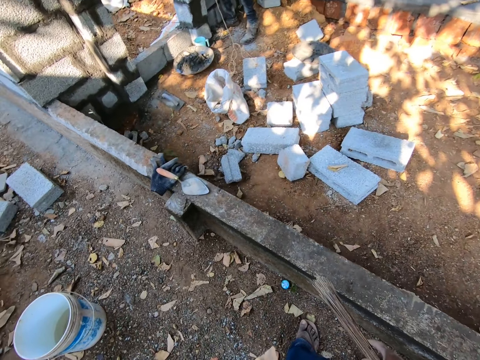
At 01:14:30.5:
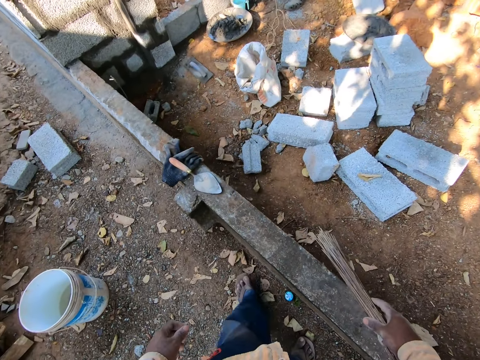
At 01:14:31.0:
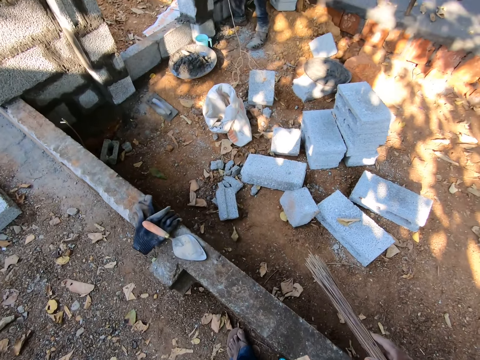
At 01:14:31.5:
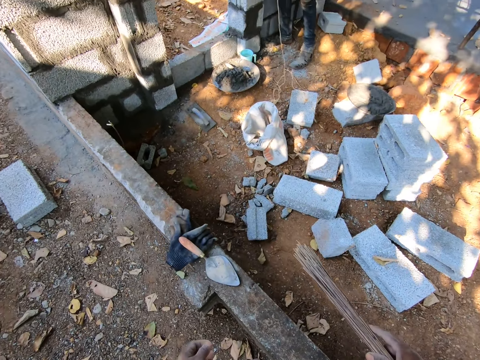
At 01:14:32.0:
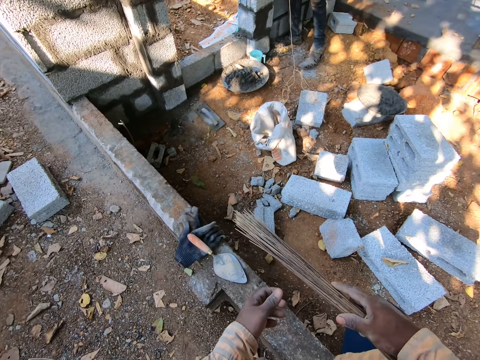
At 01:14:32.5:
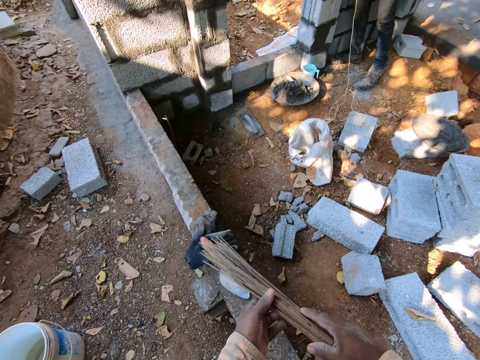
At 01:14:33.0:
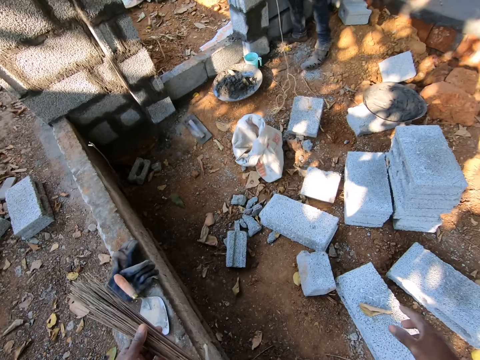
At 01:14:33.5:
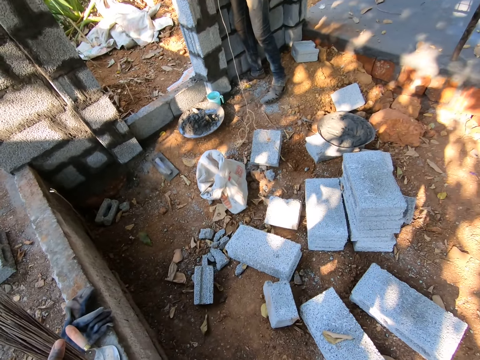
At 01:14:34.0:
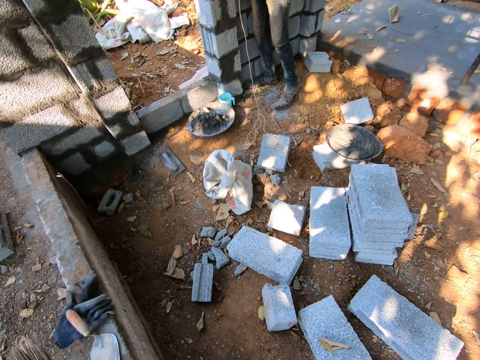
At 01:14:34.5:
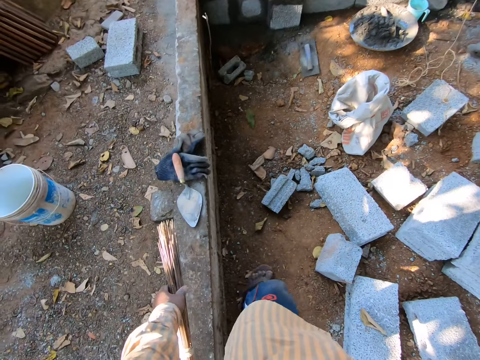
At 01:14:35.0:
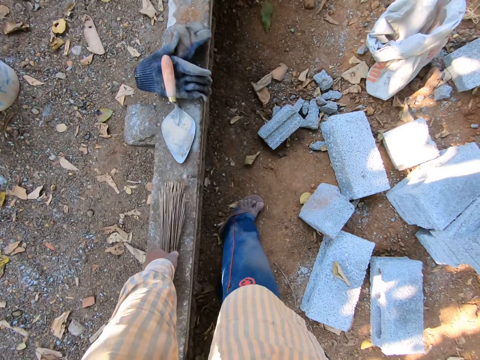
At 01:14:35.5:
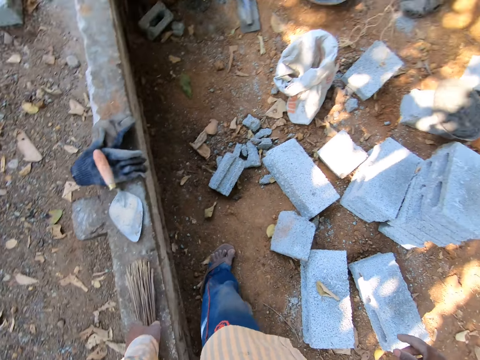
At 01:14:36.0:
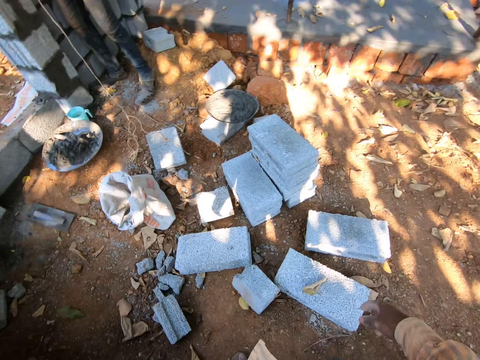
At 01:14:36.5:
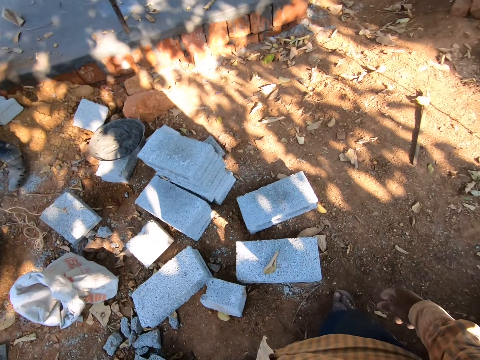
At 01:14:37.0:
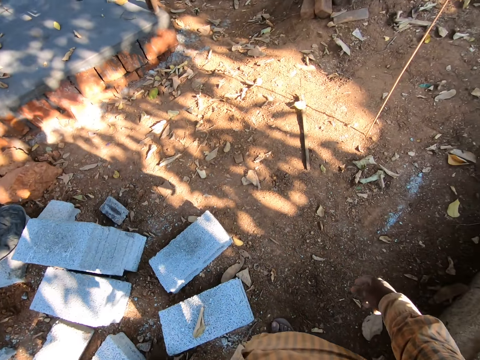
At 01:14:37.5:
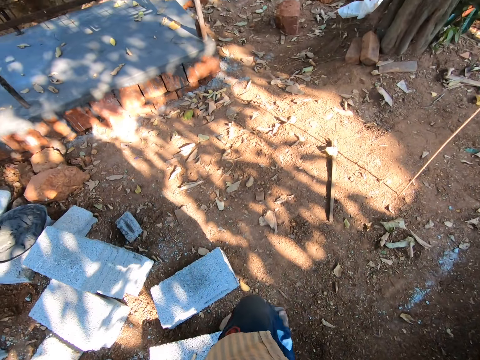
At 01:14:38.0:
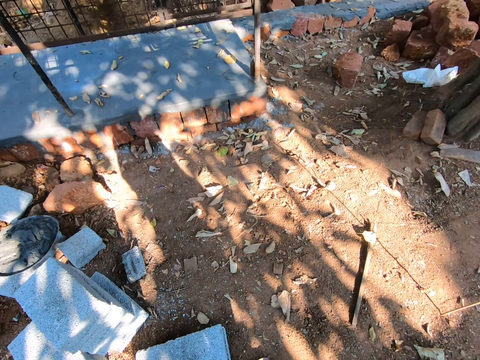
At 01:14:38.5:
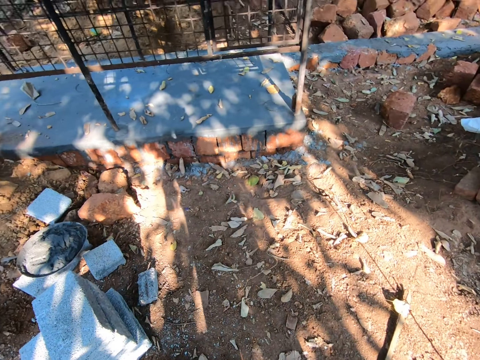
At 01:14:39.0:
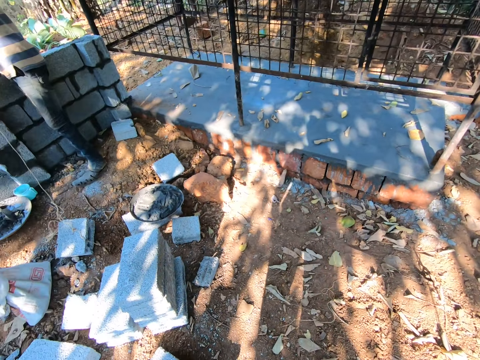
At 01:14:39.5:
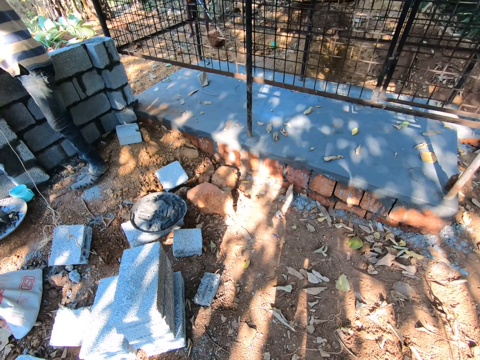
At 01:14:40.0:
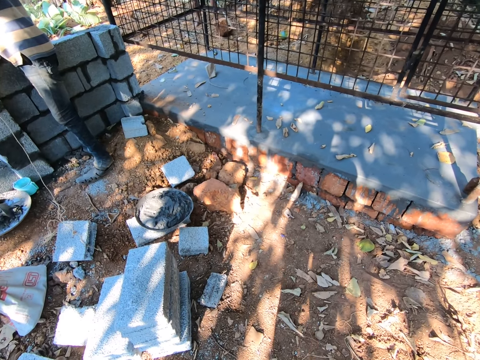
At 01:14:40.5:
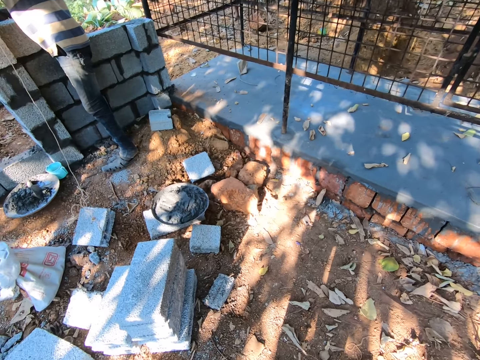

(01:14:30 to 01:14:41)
The camera wearer holds the broom with both hands. He drops the broom on the pavement with his left hand. He puts the broom on the wall.

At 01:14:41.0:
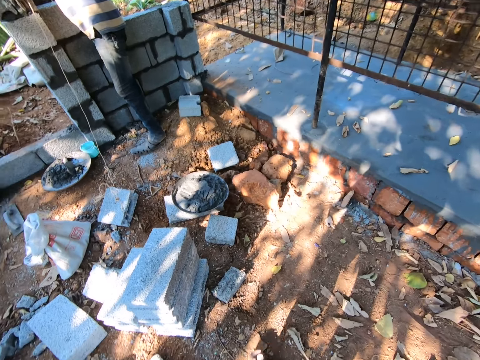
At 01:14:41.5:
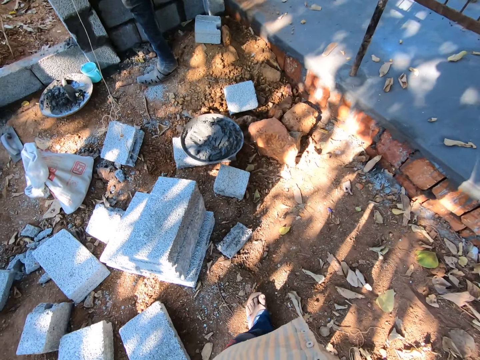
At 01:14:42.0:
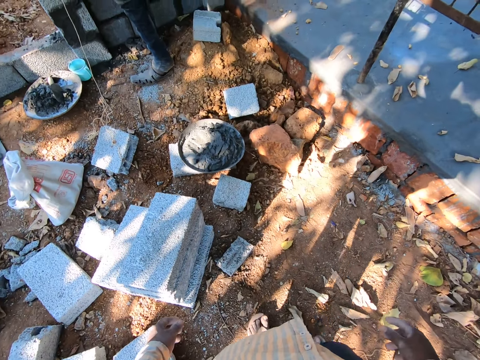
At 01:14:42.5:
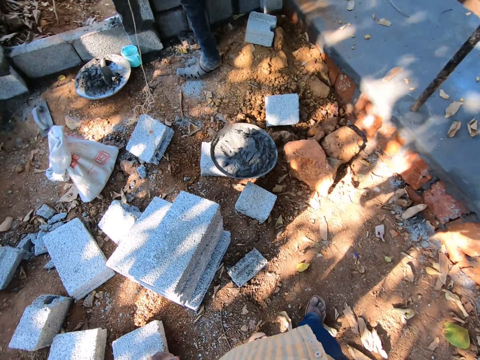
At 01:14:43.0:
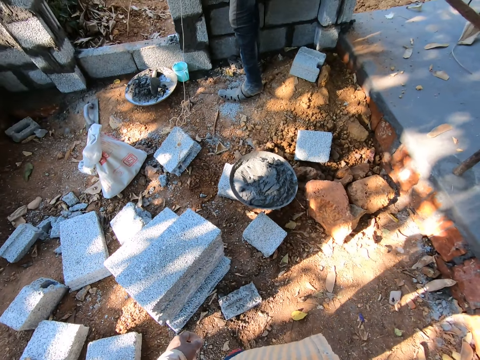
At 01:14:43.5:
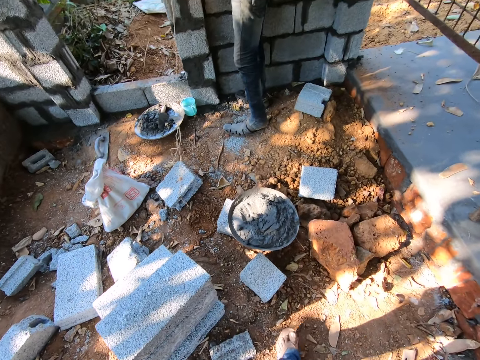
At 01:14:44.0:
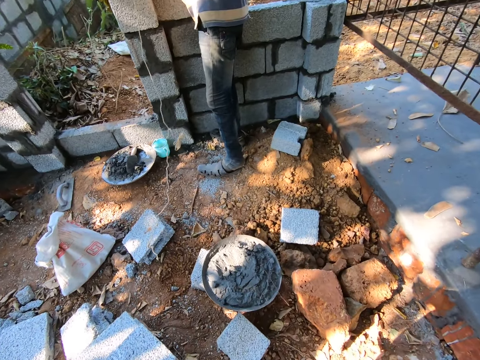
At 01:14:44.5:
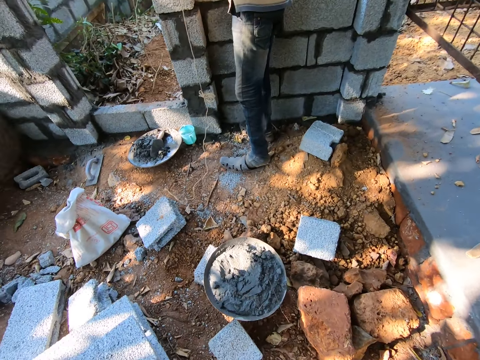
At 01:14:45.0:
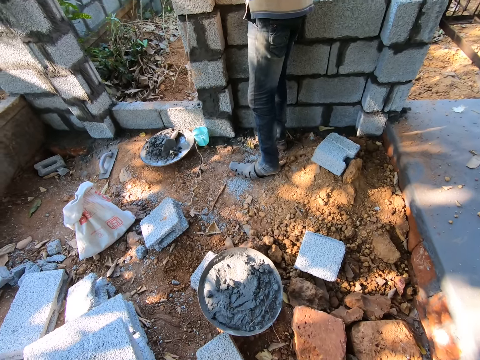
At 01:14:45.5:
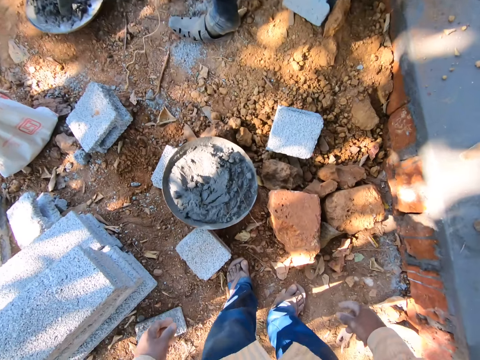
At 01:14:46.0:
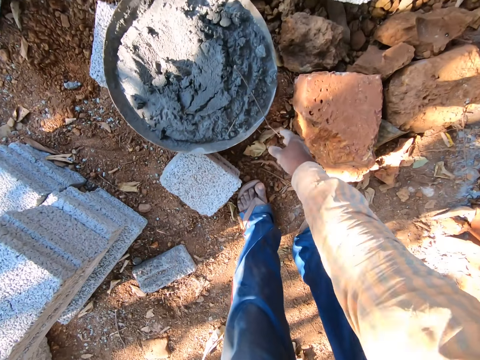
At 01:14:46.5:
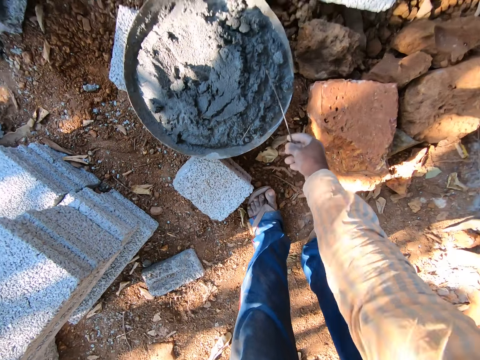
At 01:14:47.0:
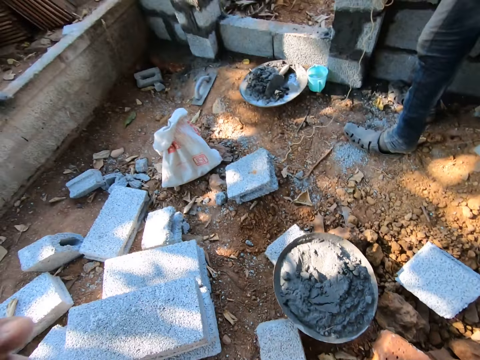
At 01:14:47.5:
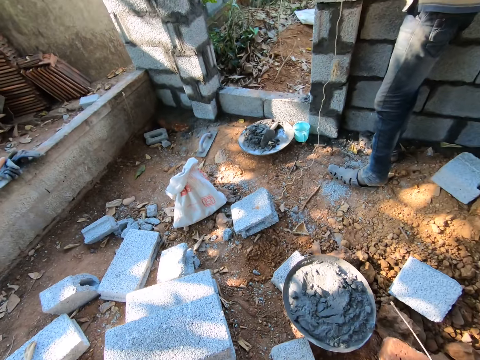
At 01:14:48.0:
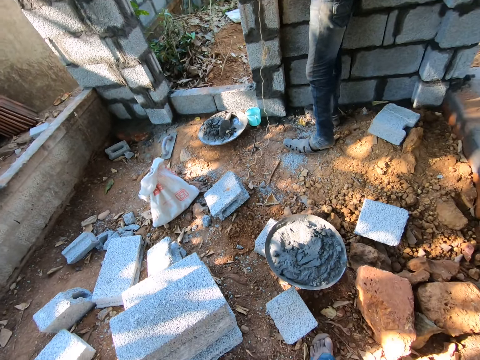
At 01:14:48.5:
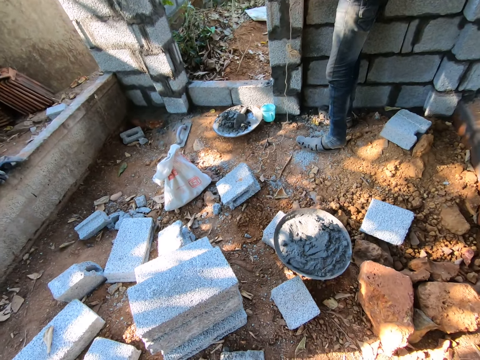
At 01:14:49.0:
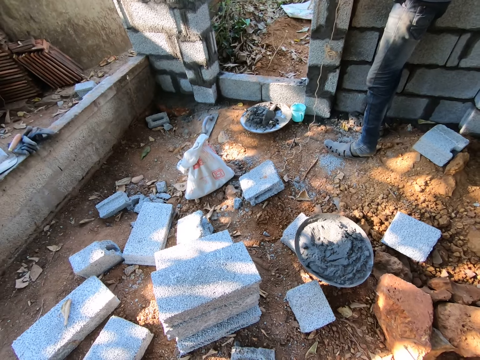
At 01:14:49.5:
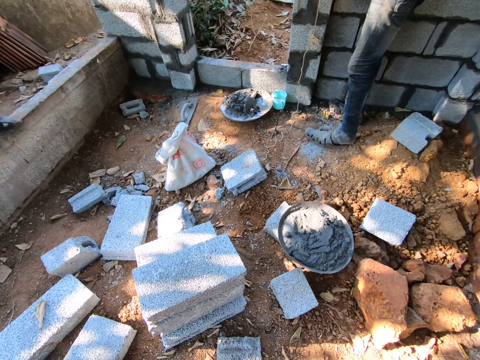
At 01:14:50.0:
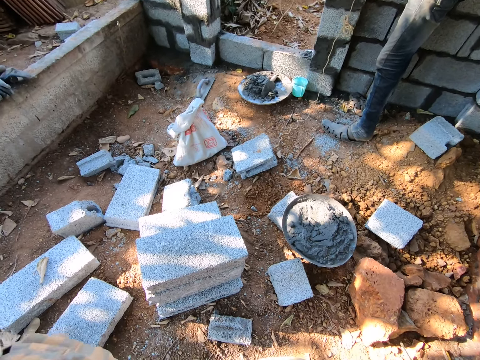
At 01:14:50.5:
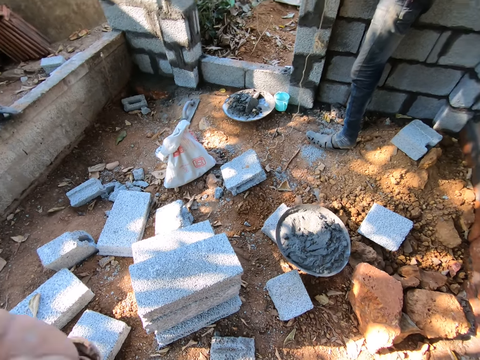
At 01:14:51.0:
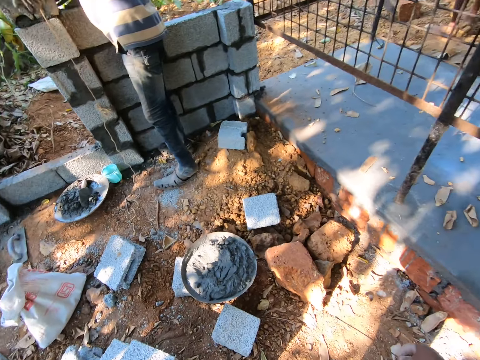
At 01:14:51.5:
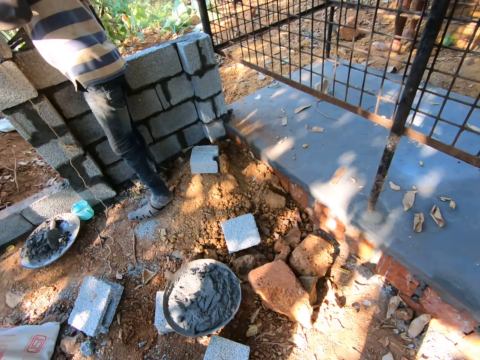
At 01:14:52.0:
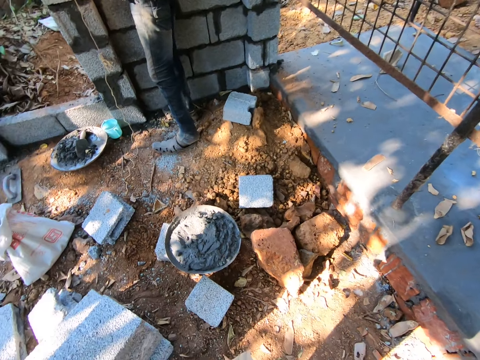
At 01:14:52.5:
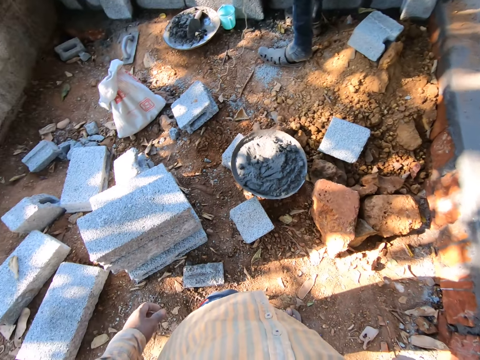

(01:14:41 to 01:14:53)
The camera wearer removes a broom or stick from a mixed cement on a tray or basin with his right hand.

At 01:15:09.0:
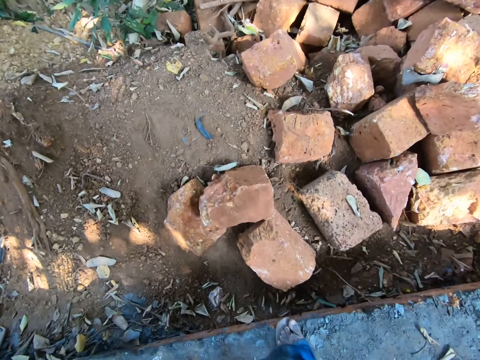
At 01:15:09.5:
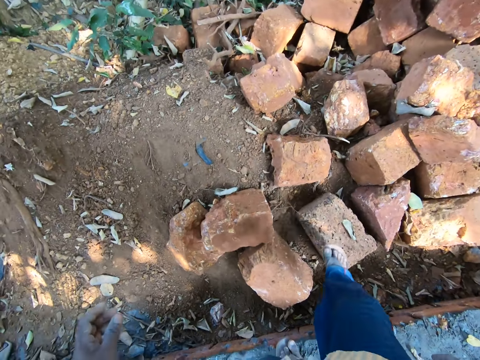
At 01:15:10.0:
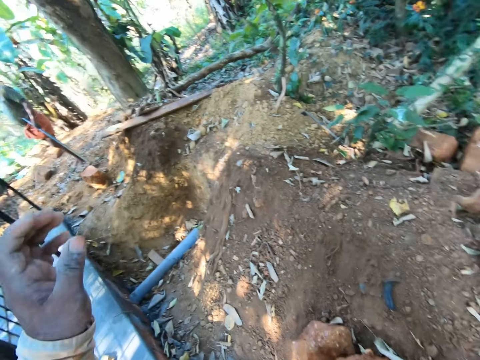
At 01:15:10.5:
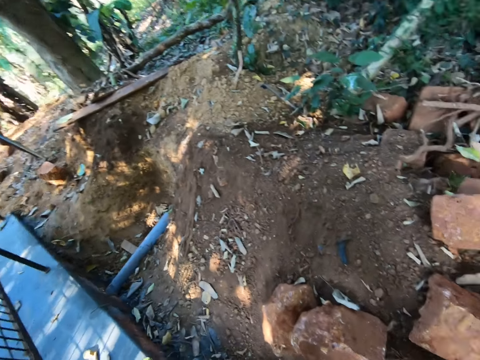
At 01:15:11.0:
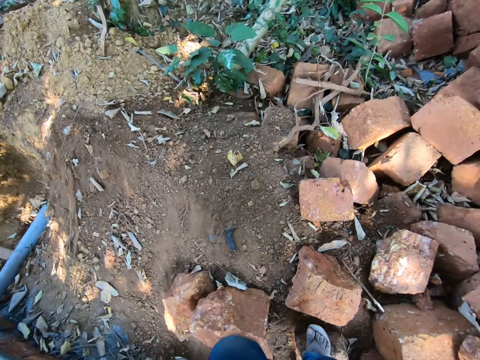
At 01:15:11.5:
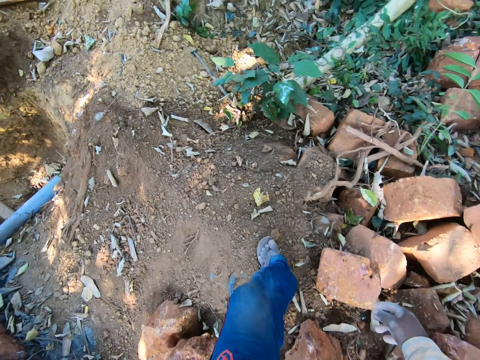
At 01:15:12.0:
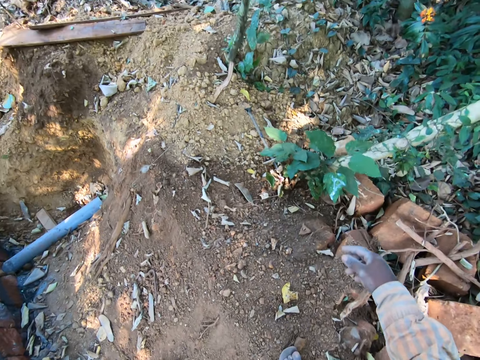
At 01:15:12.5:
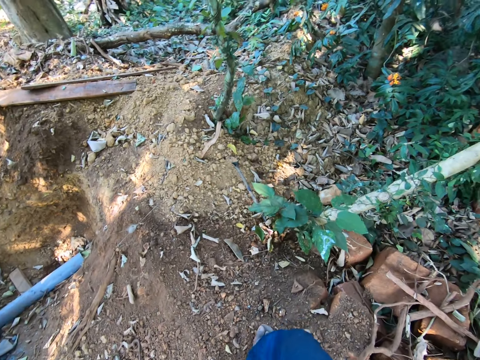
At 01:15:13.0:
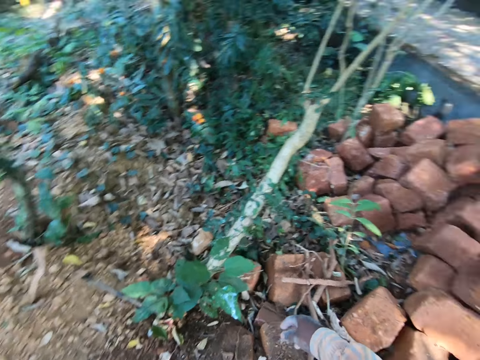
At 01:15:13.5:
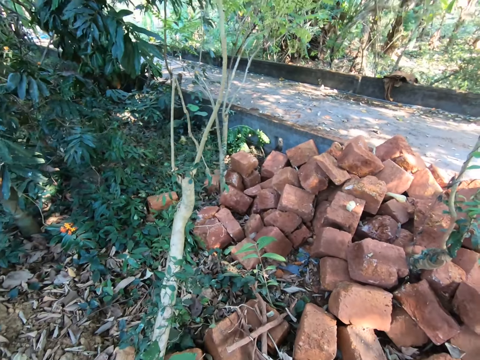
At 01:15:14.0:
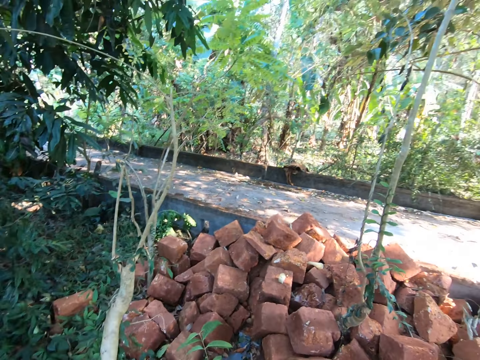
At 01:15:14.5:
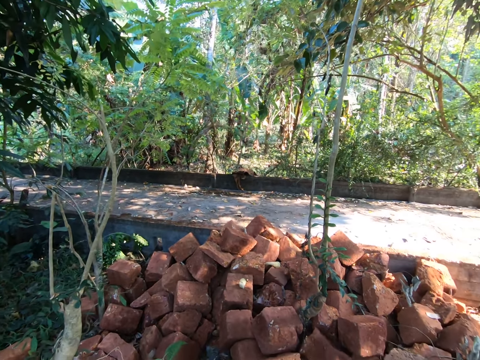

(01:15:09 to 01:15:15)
The camera wearer holds a rail with his left hand.
